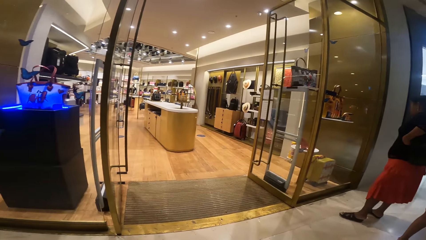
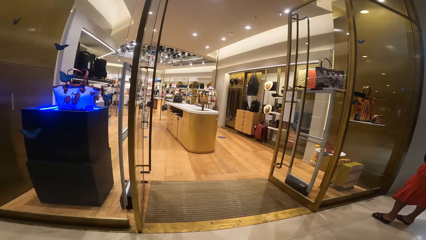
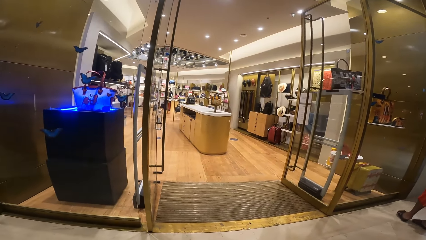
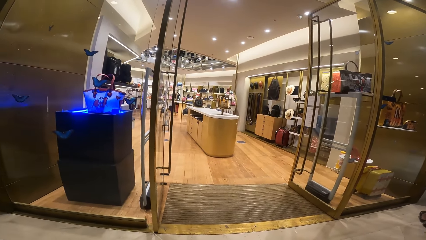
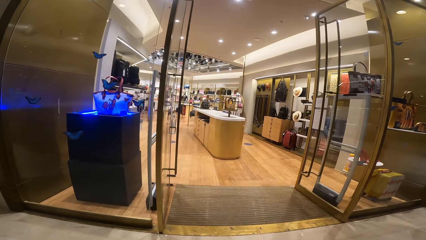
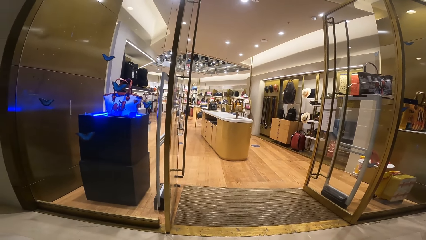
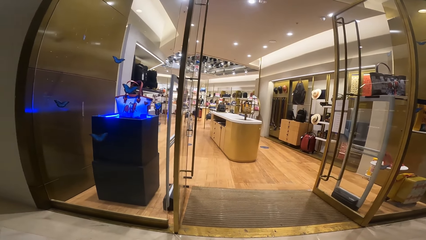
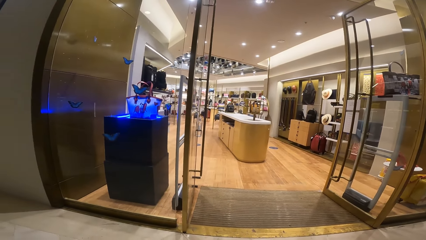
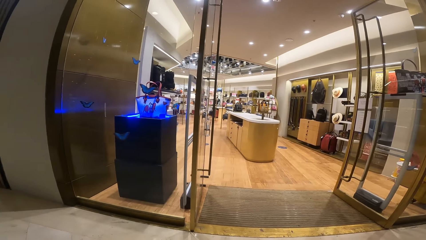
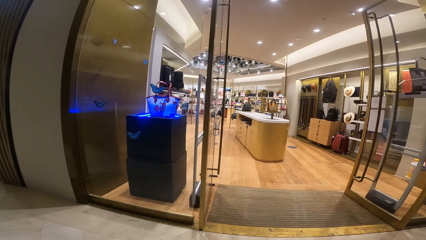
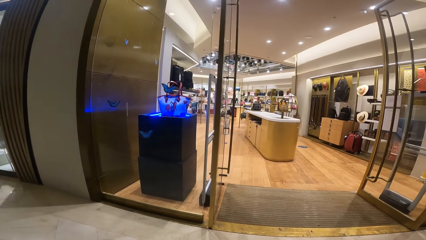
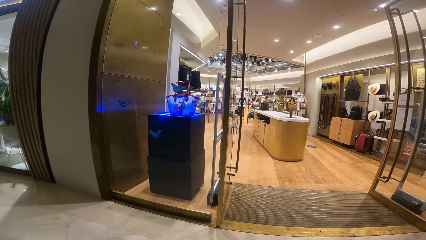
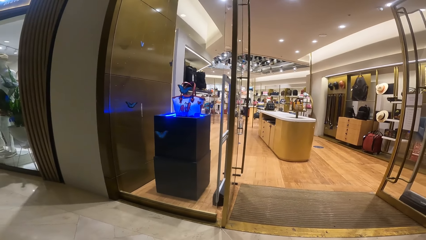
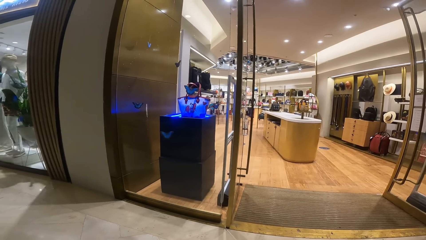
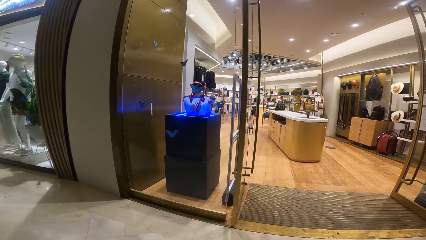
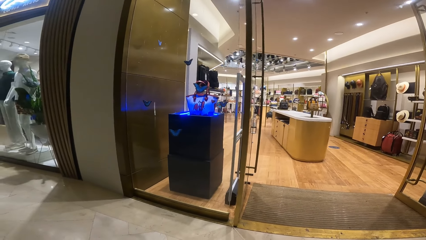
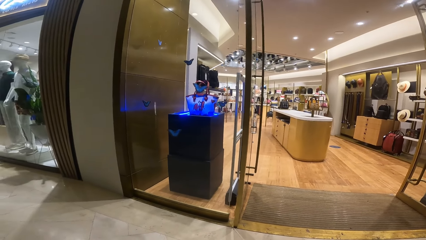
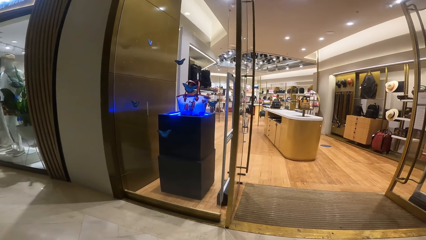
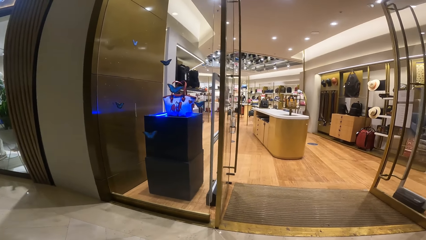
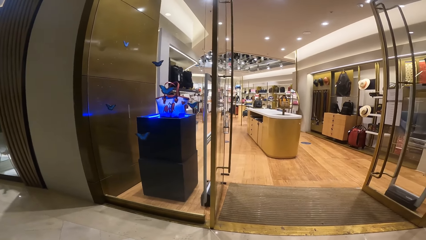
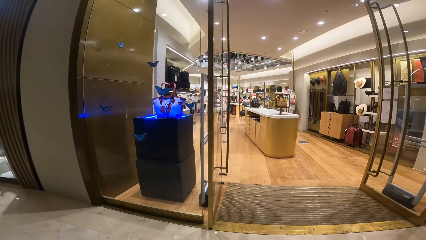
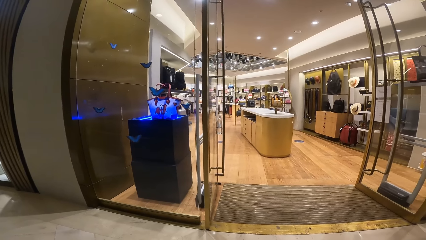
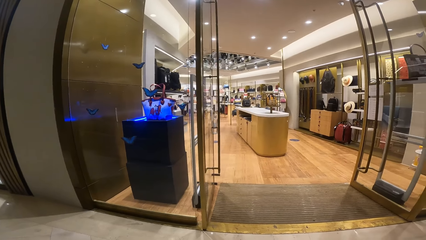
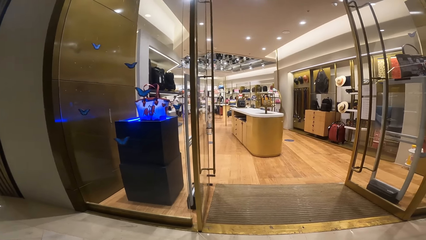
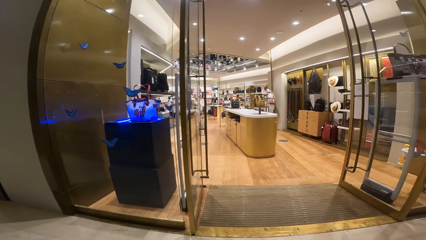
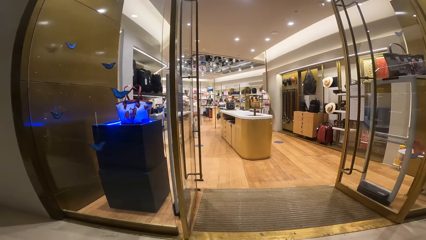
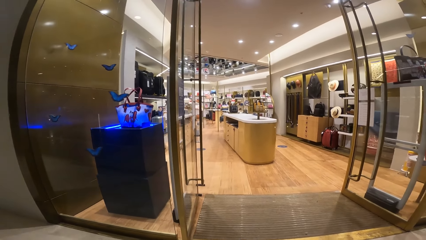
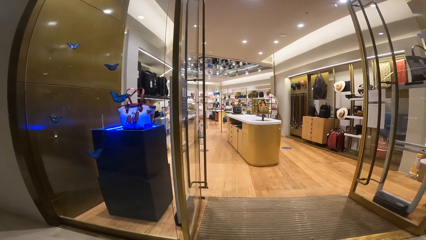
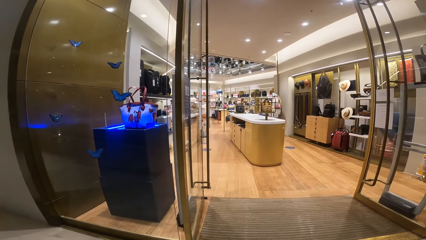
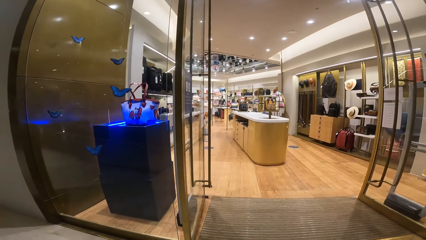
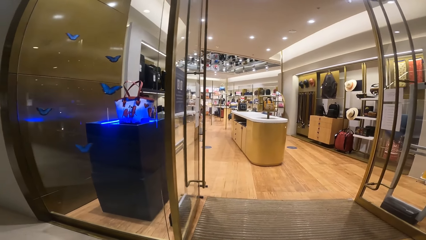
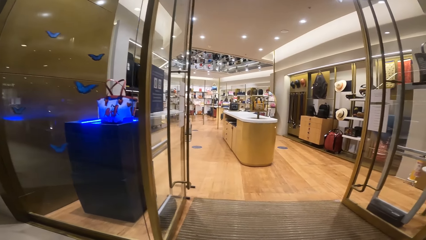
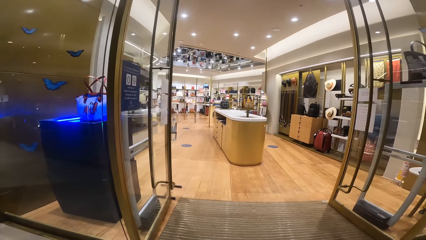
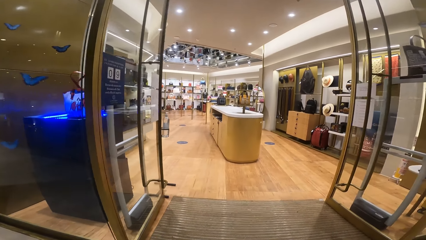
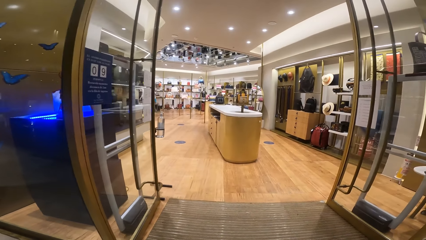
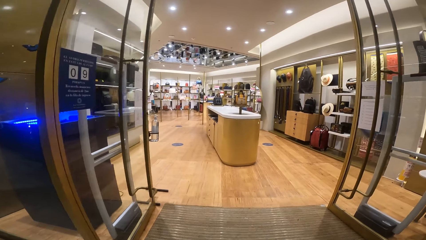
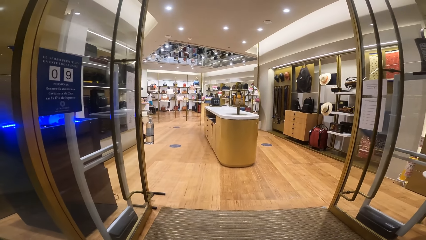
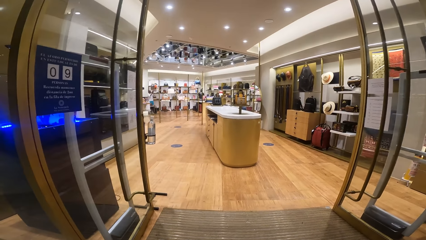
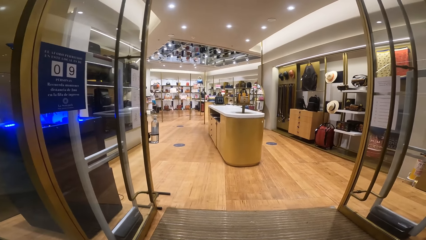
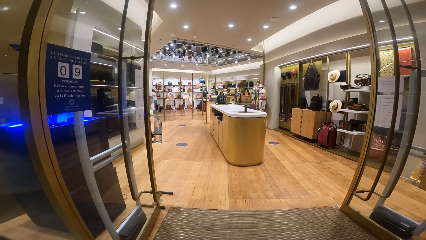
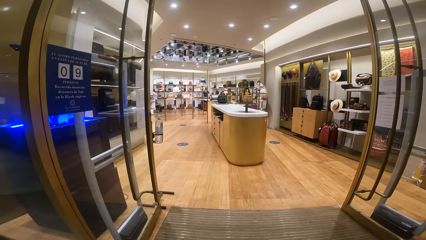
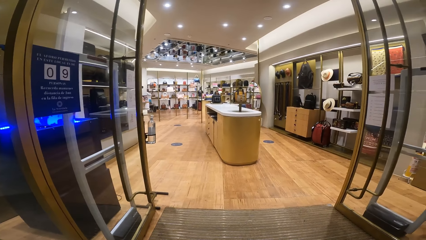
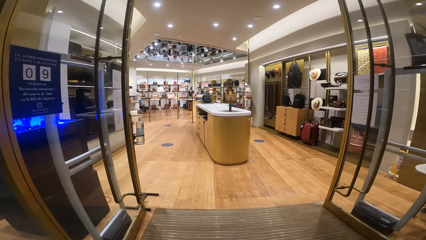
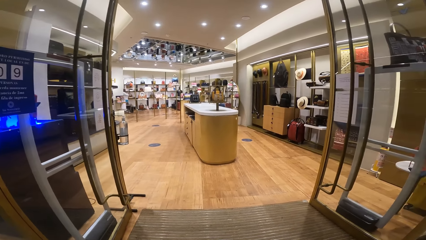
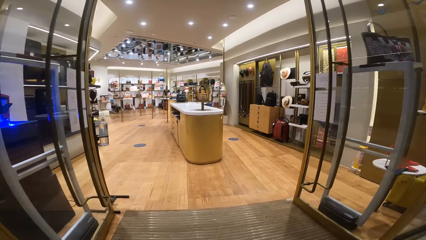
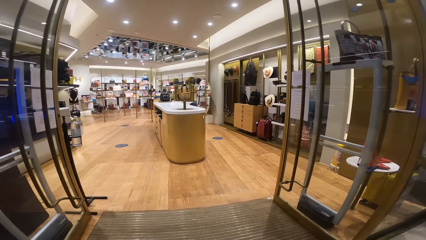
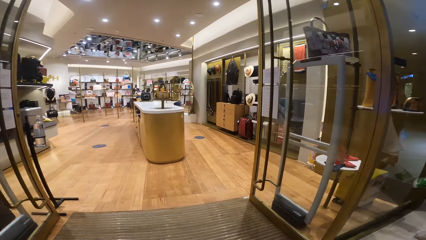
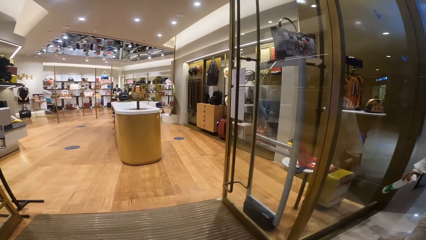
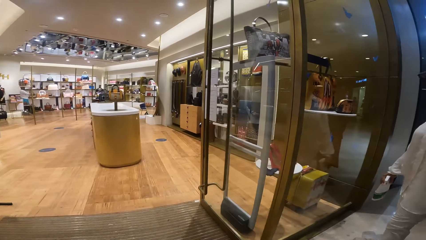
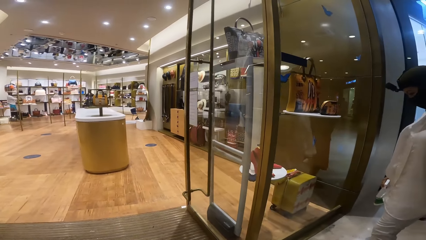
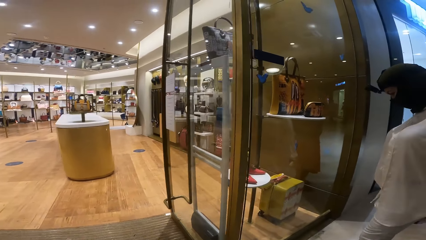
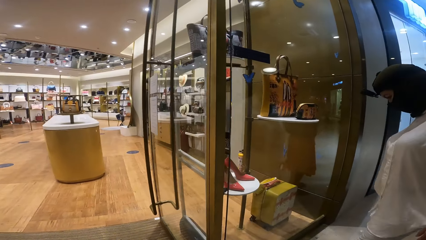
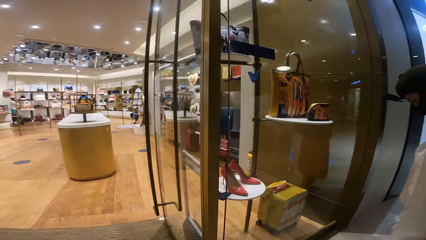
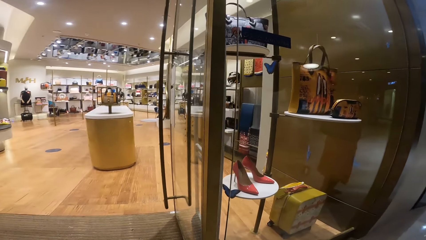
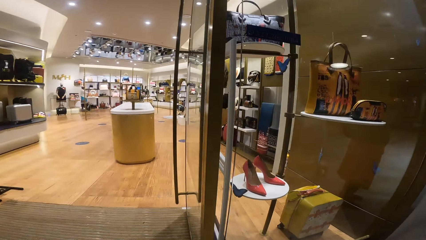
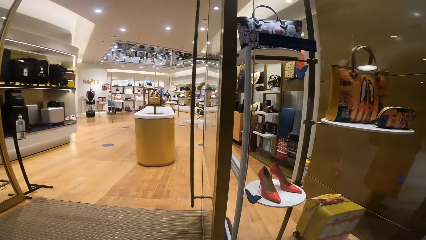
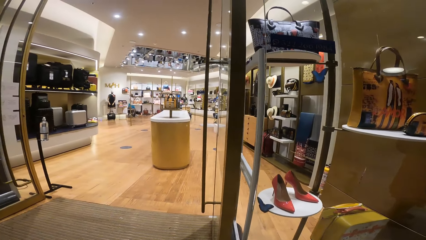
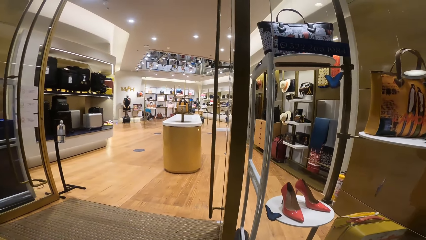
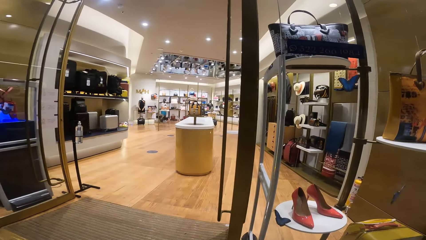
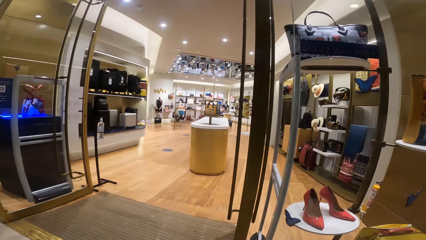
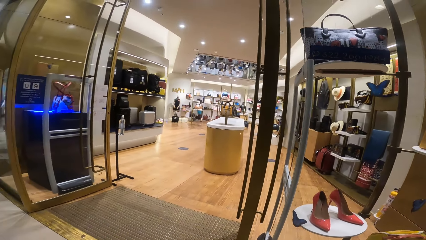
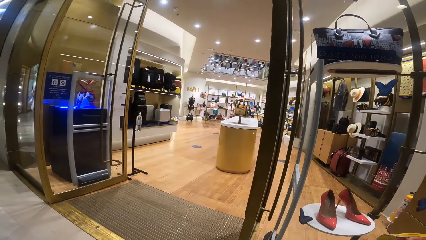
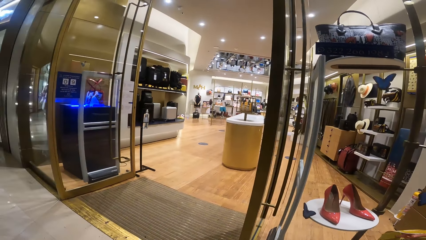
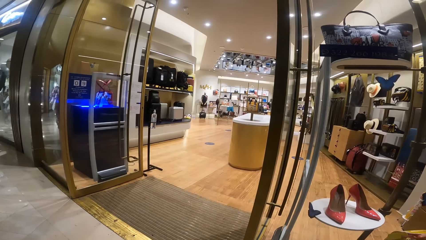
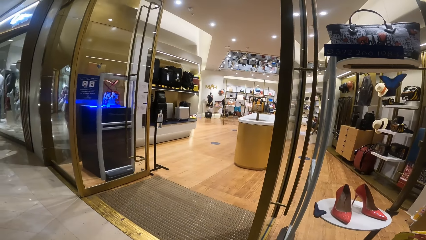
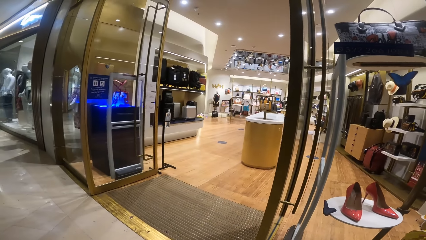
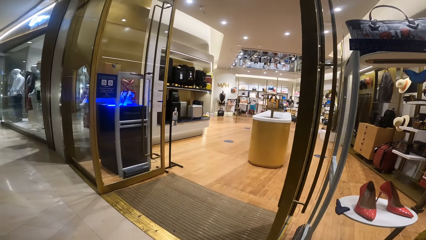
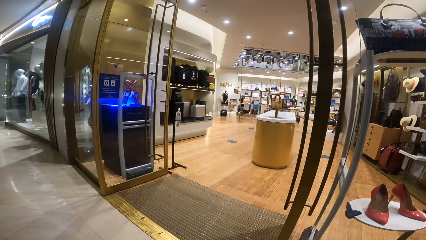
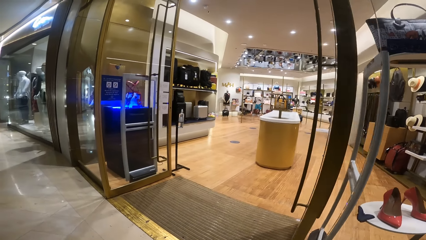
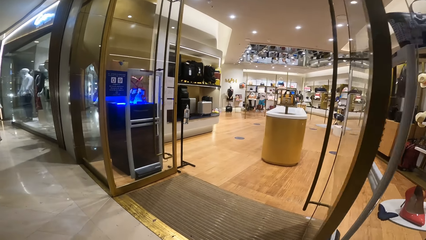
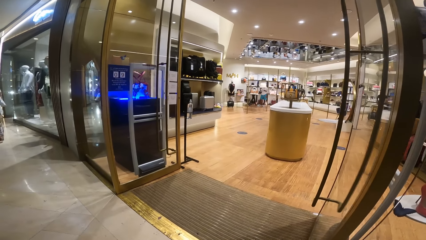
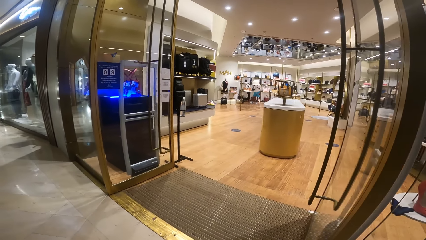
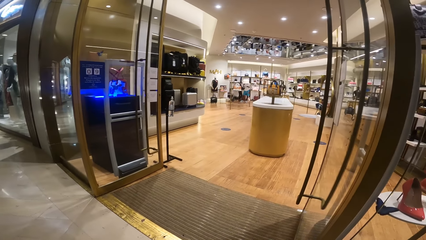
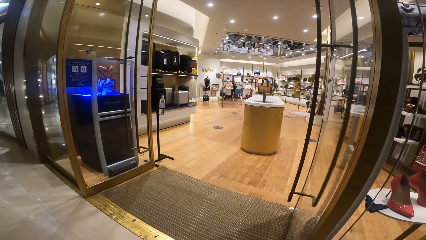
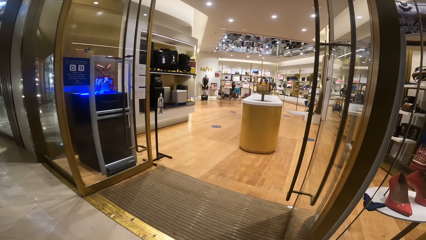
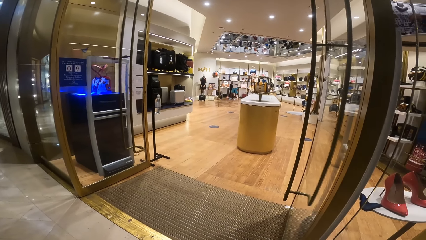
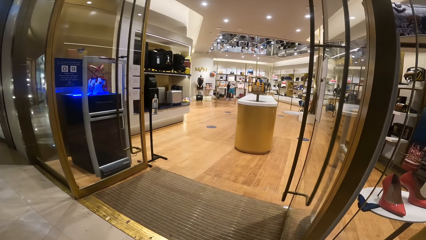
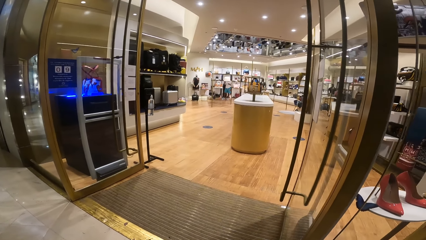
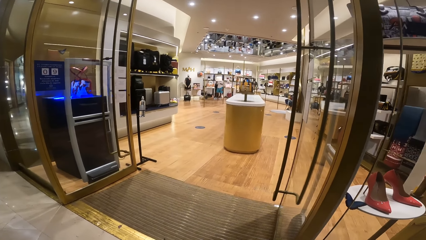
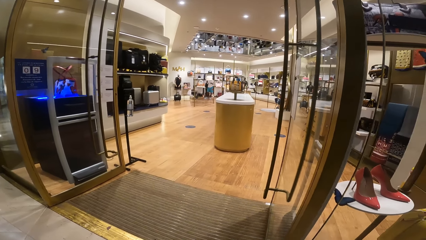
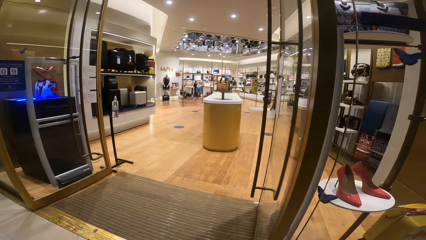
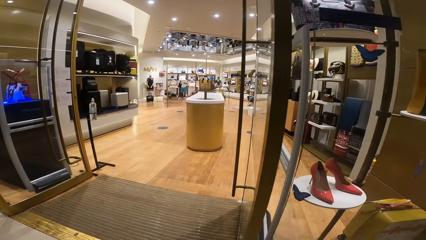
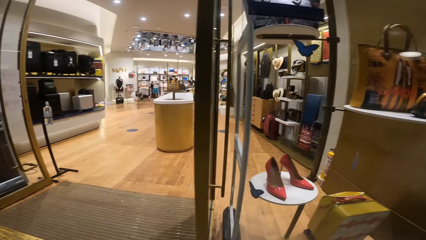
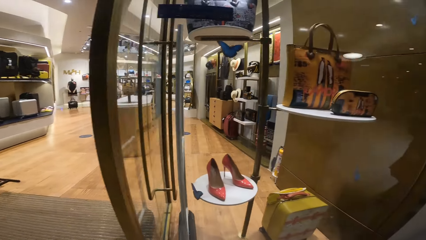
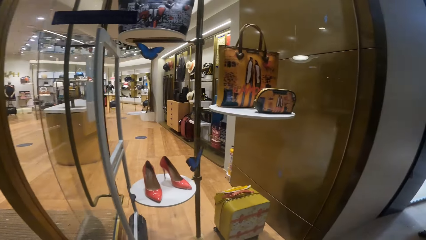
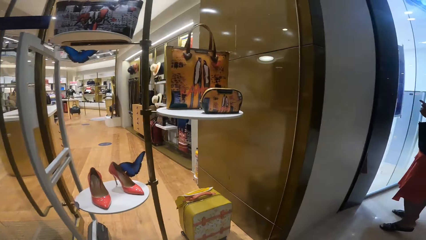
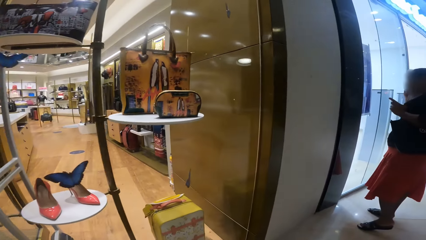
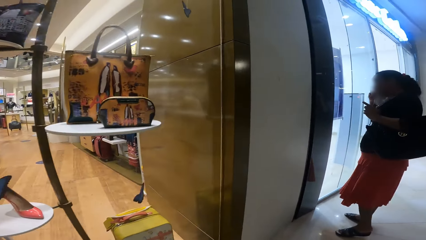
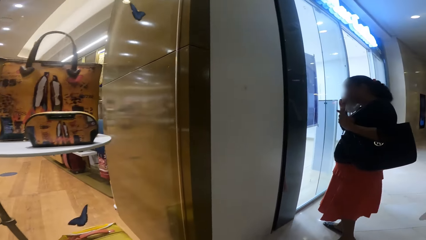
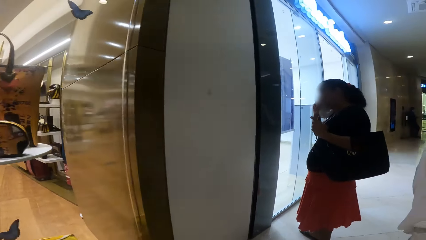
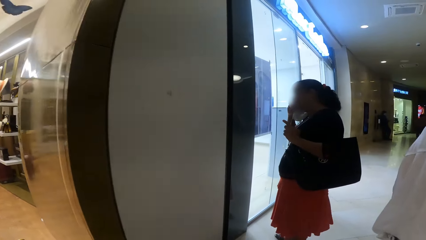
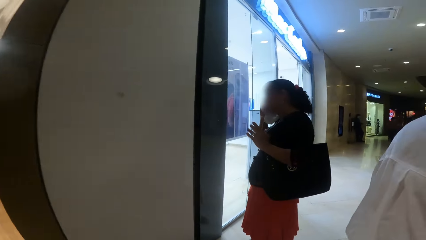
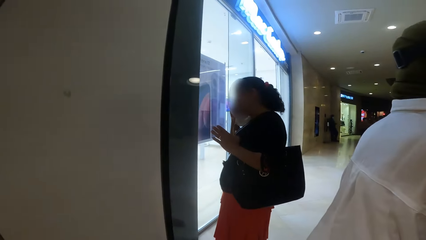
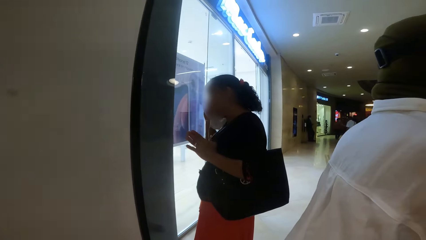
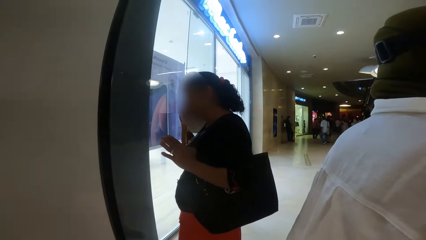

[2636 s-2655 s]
The camera wearer looks at a room in the shopping mall. A woman looks at the shoes.
